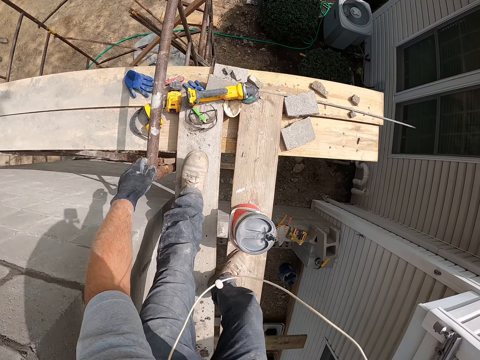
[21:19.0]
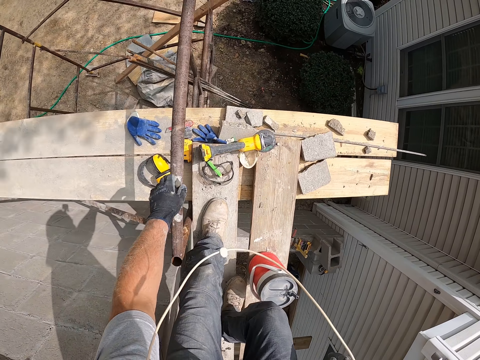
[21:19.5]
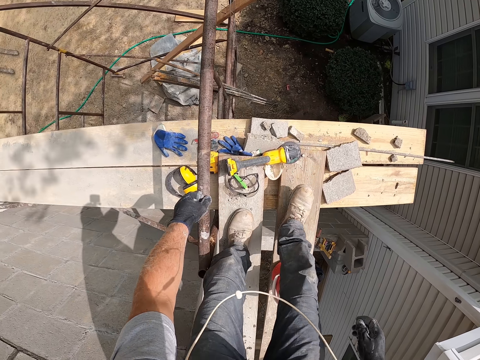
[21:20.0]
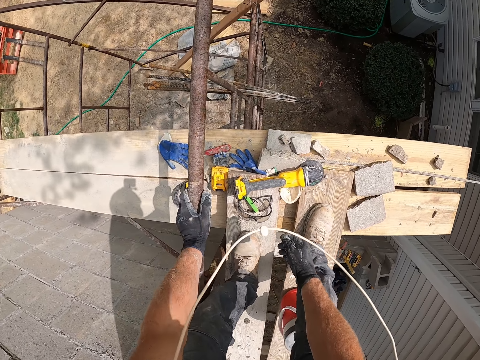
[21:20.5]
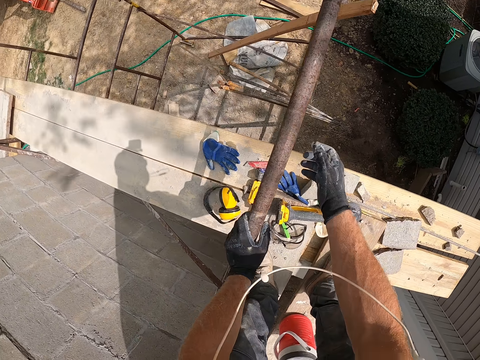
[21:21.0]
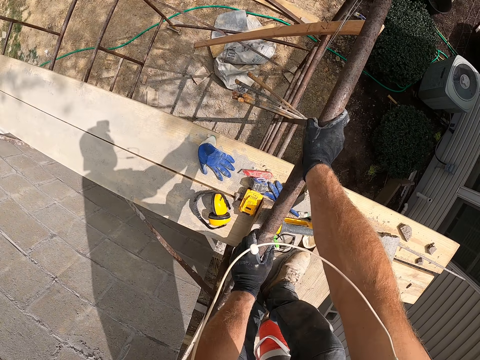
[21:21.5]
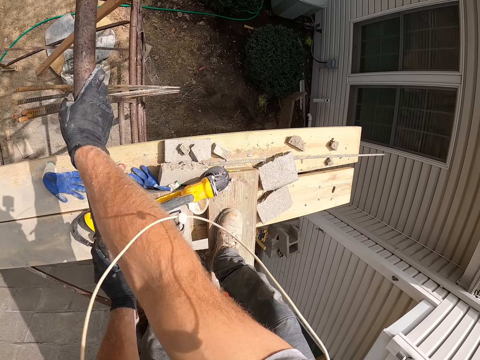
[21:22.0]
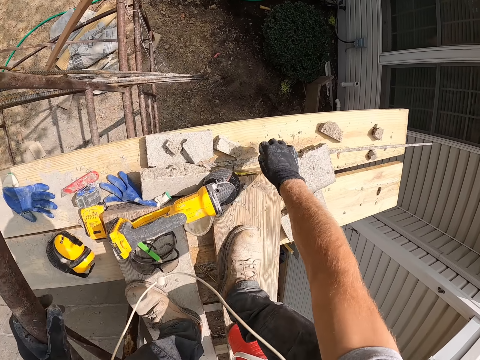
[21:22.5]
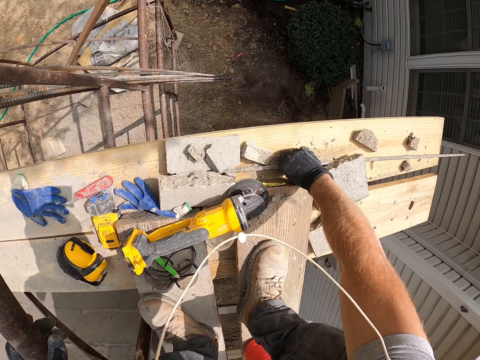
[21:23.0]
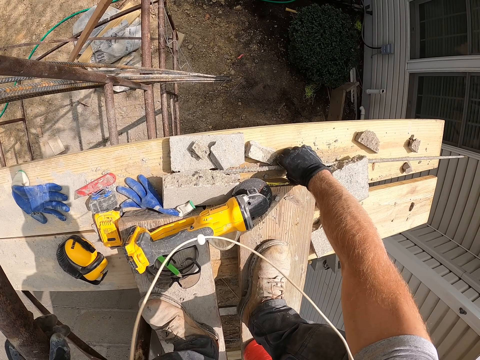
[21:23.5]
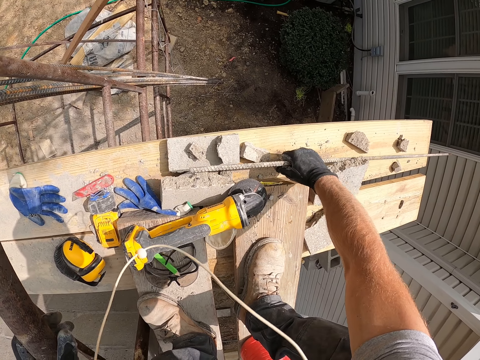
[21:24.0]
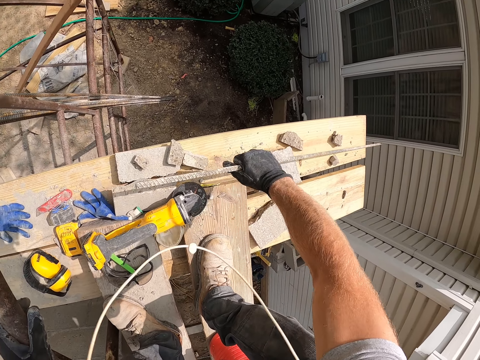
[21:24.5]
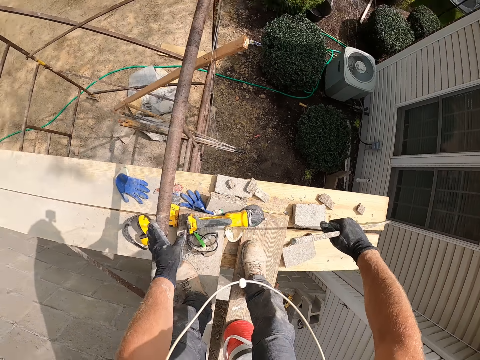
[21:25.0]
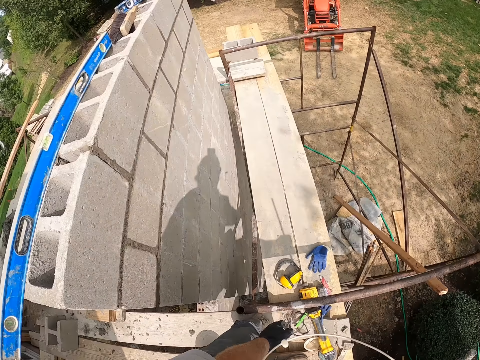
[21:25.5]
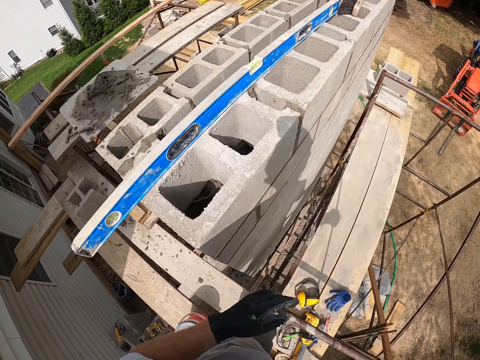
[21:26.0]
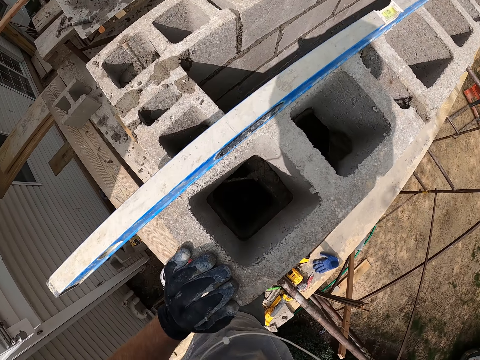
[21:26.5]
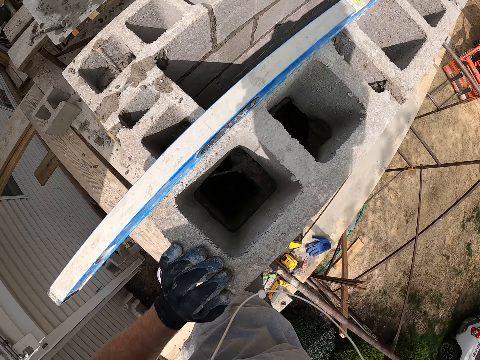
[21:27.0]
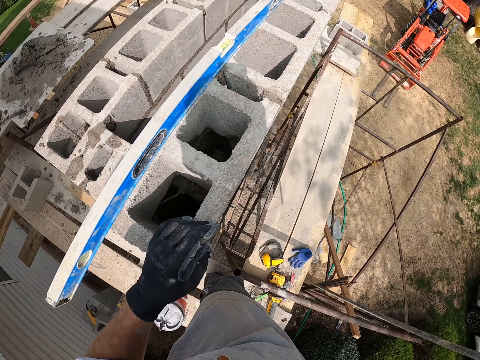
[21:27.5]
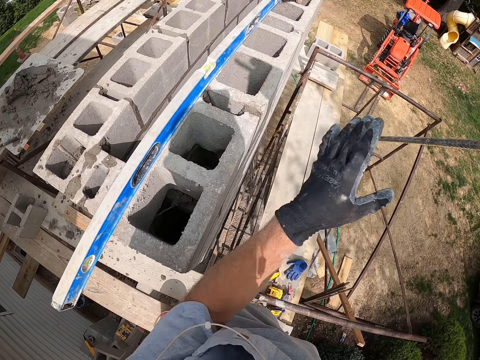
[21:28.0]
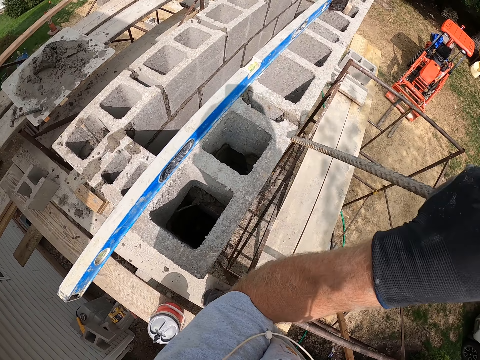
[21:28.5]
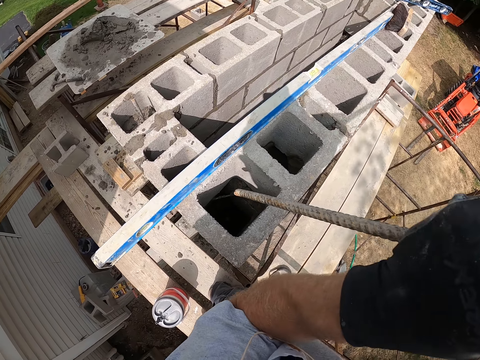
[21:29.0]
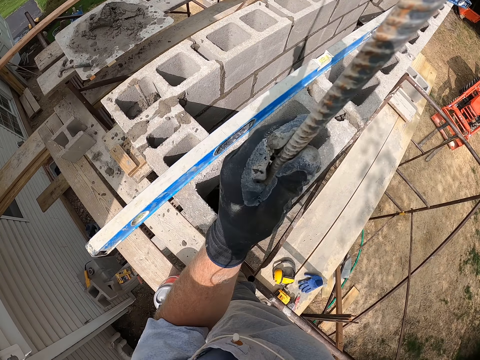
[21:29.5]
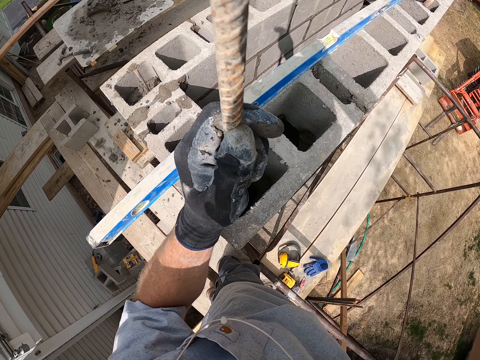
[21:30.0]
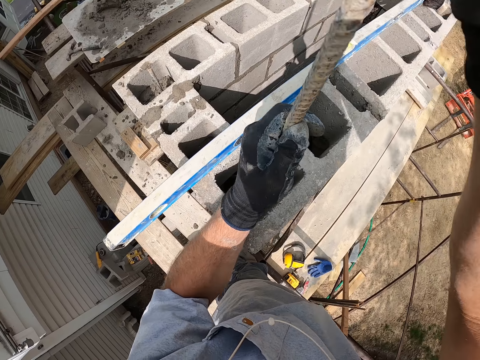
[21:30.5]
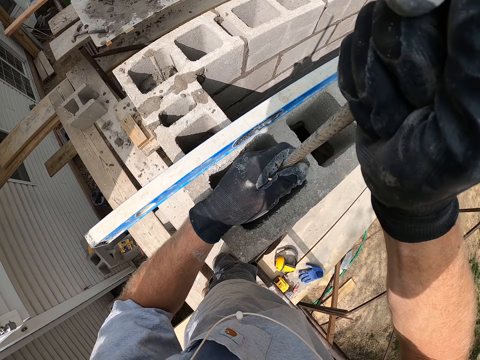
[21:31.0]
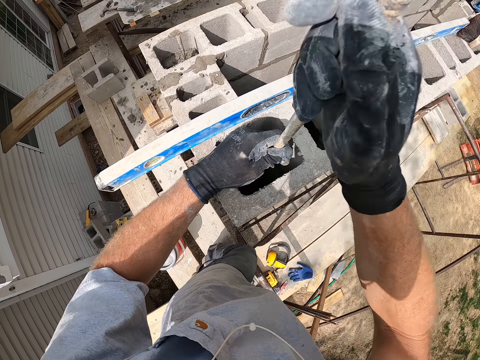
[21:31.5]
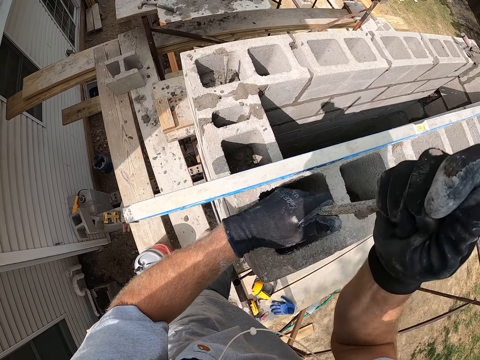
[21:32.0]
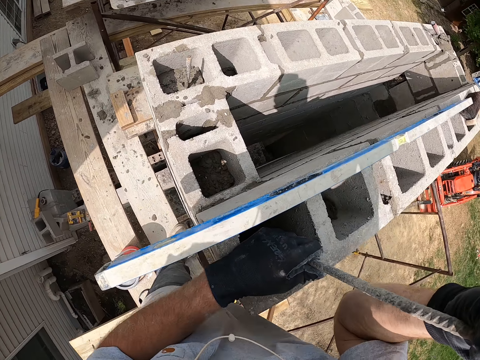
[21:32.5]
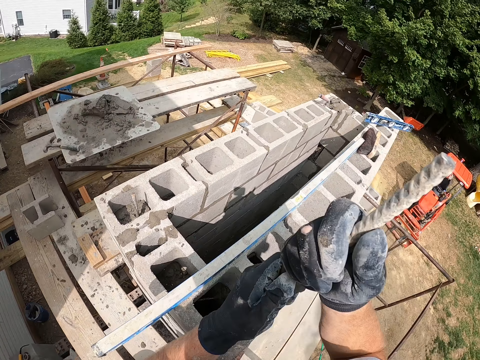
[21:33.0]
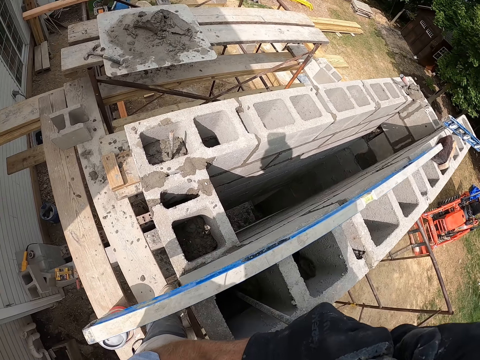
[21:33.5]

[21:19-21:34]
The camera wearer touches an iron pole with his left hand. He holds the iron pole with his hands. He picks up an iron rod from a wooden plank. He touches the brick. He puts the iron rod into the concrete wall.

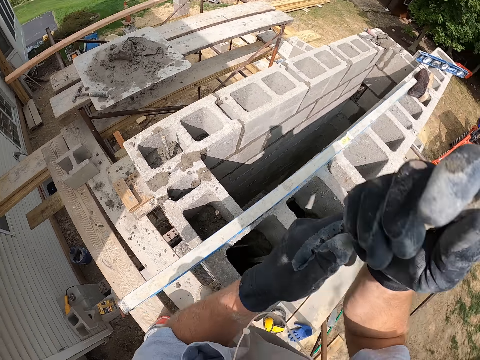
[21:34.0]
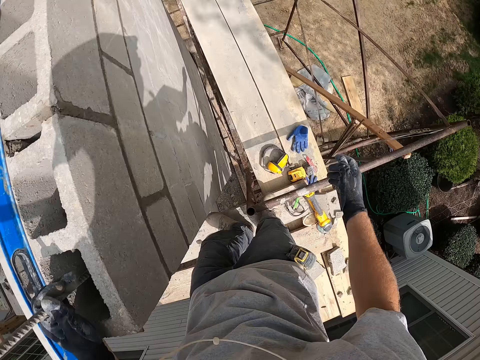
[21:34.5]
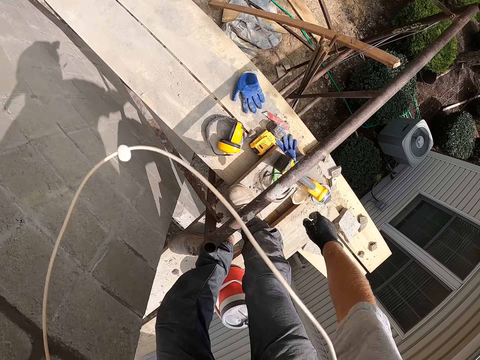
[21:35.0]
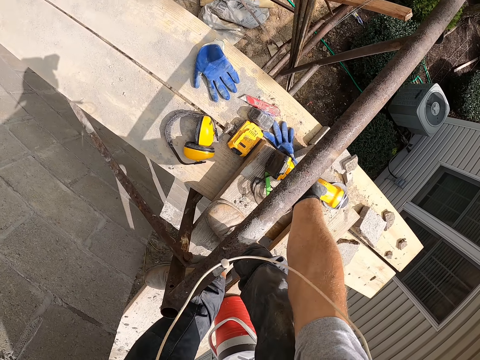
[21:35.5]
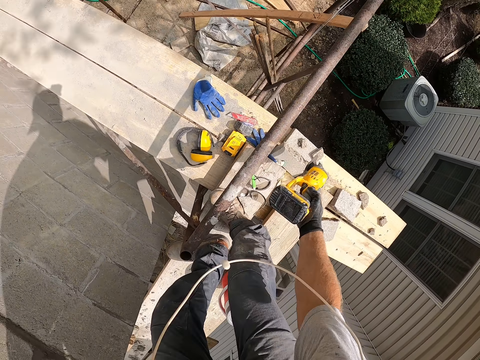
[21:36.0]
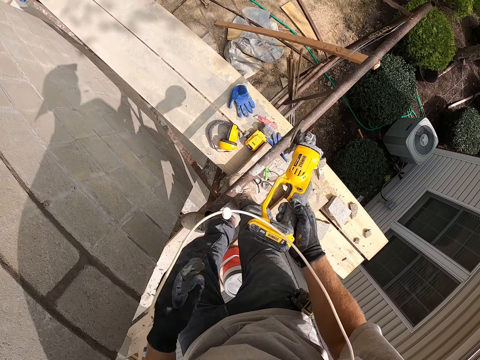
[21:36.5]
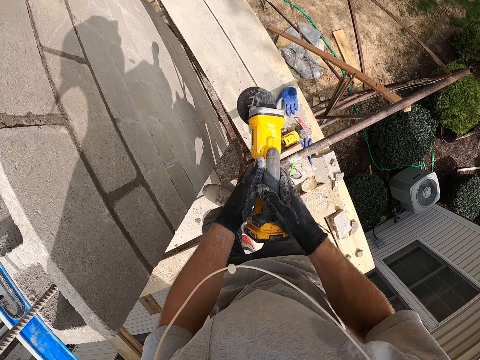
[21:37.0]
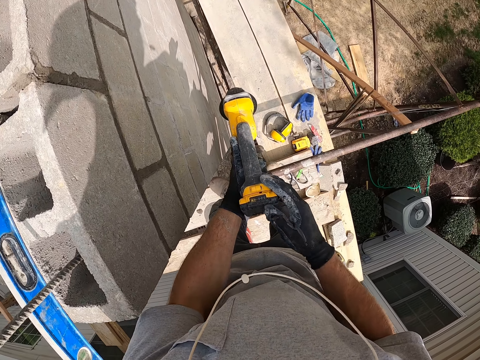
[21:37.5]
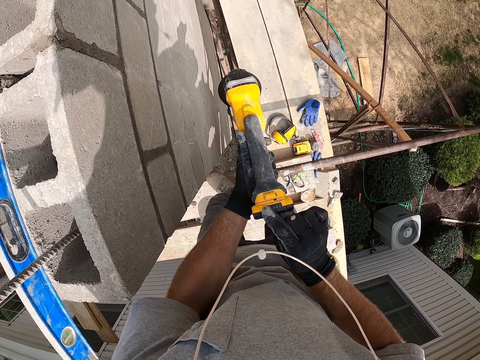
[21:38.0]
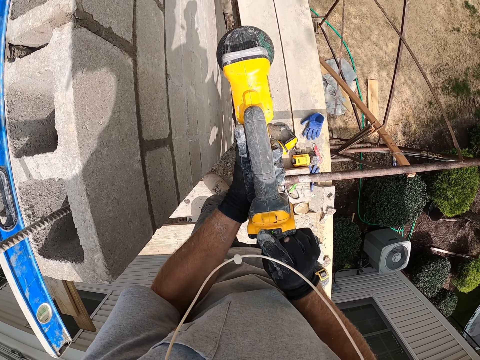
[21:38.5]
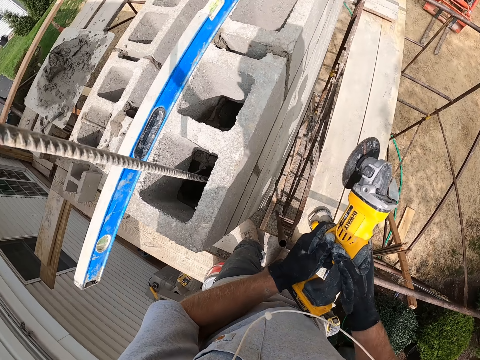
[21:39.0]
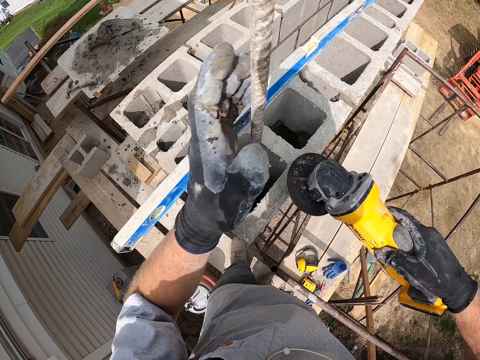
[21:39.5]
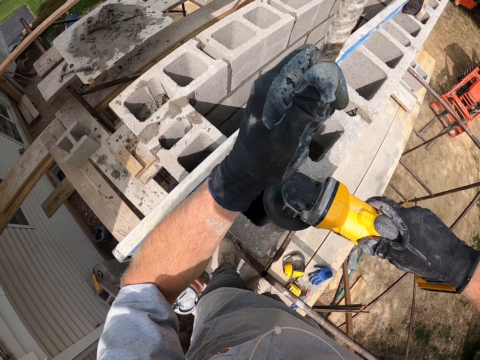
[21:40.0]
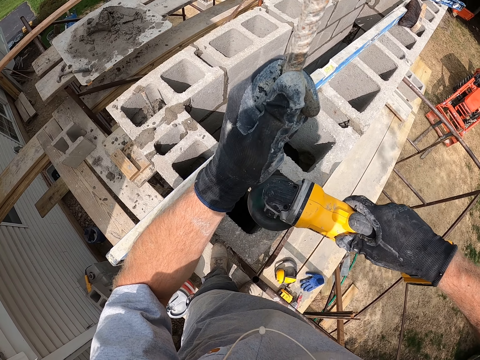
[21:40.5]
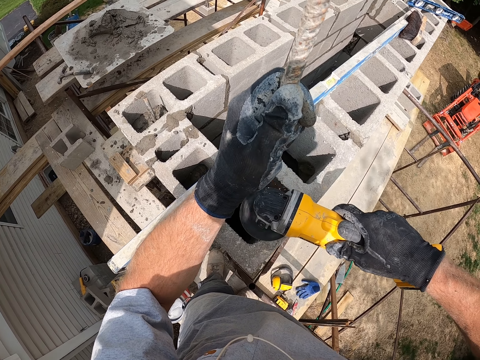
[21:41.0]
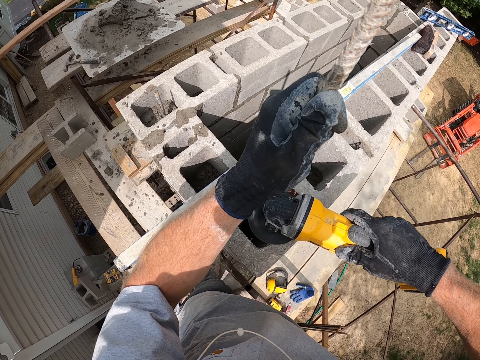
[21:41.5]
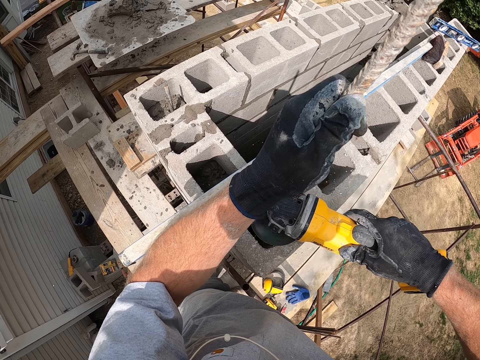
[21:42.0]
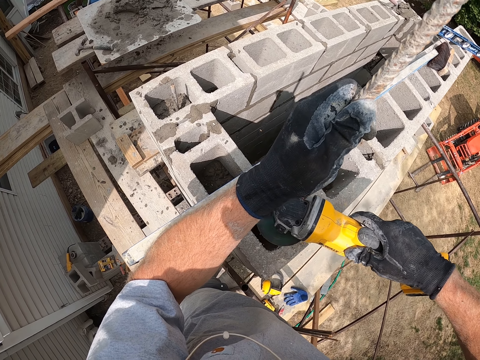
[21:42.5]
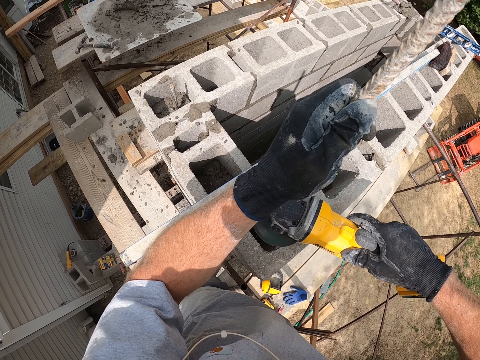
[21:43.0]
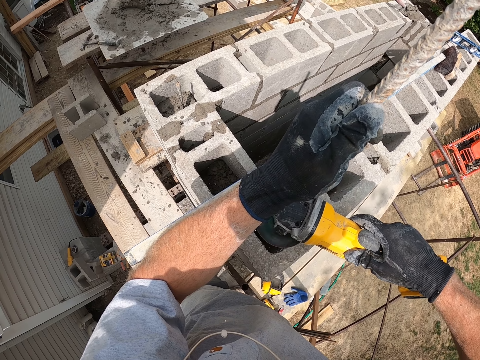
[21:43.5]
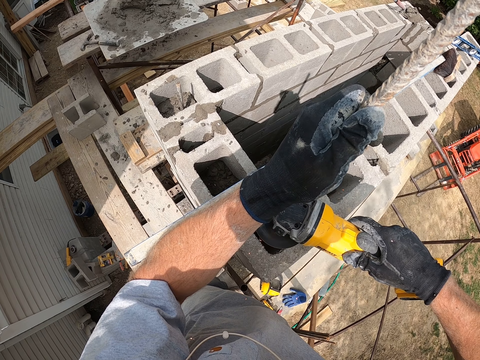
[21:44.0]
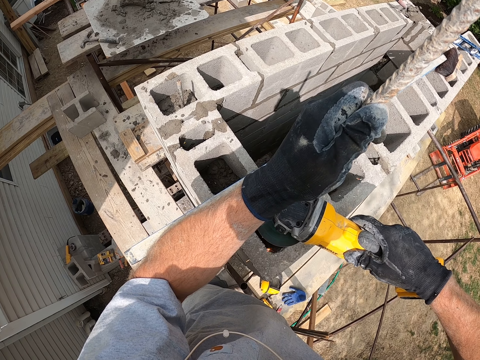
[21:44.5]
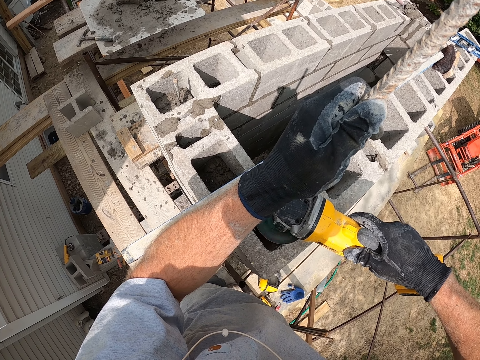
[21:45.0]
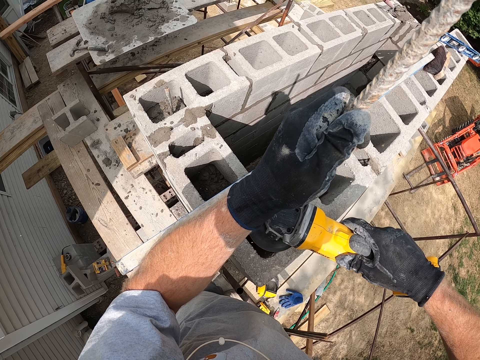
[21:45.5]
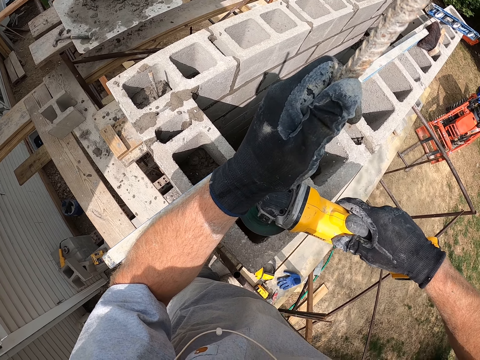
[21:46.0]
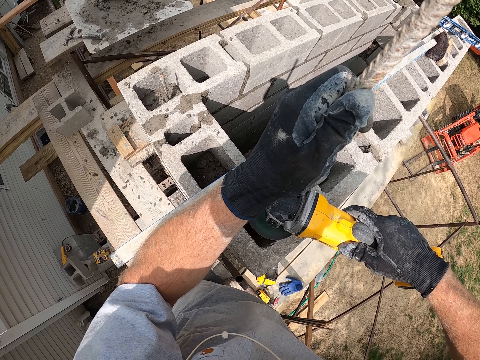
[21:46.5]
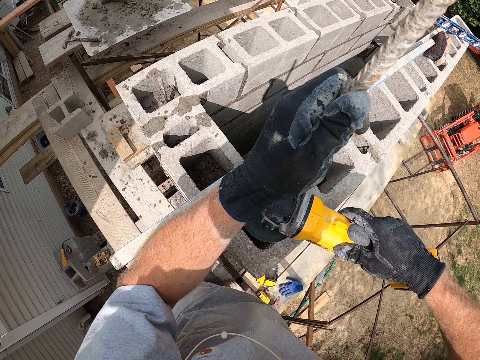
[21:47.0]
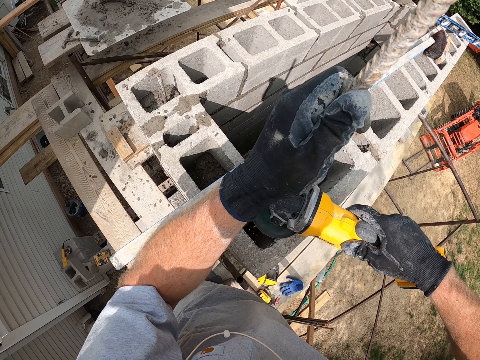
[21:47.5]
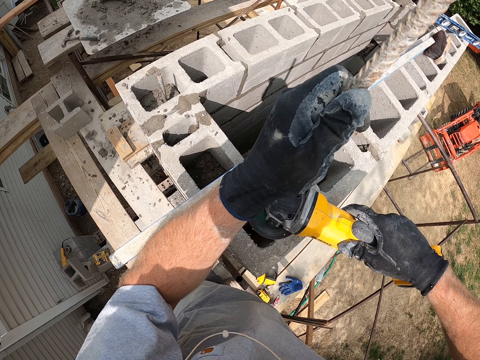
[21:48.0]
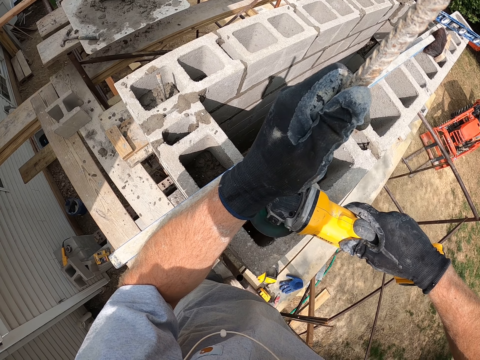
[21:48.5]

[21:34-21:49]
The camera wearer picks up an iron cutter with his right hand. He holds the iron cutter with his hands. He cuts the iron rod with the iron cutter. He holds the steel.
